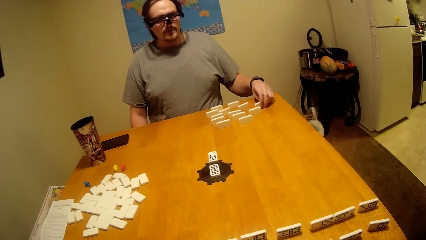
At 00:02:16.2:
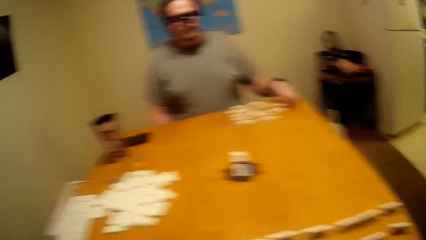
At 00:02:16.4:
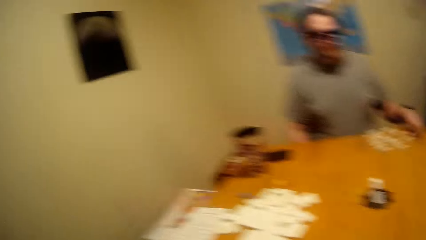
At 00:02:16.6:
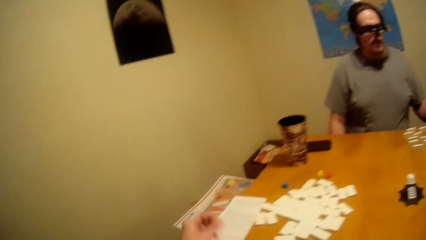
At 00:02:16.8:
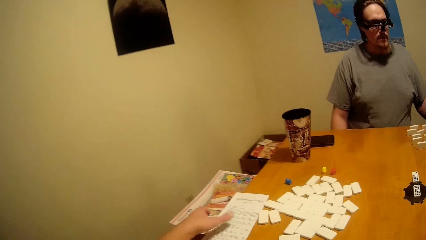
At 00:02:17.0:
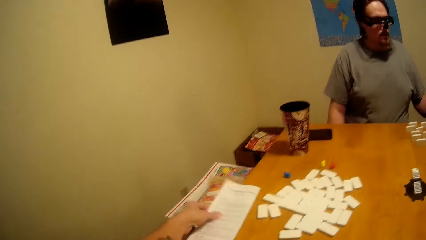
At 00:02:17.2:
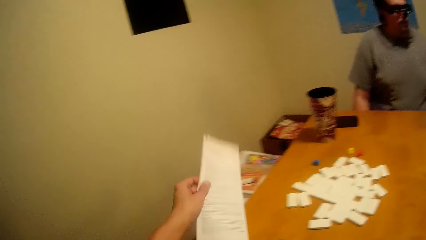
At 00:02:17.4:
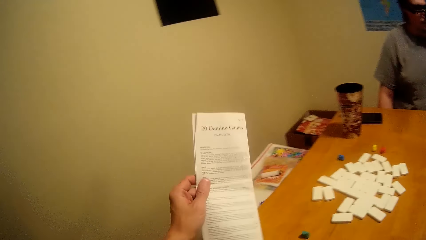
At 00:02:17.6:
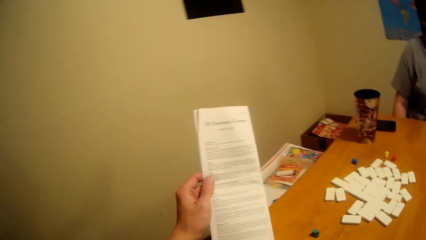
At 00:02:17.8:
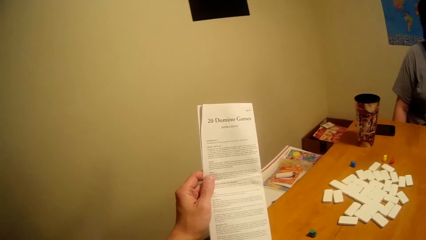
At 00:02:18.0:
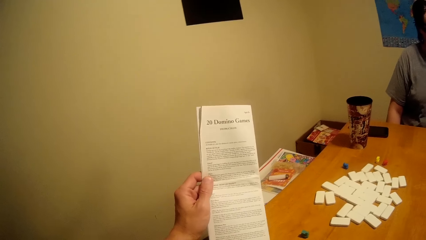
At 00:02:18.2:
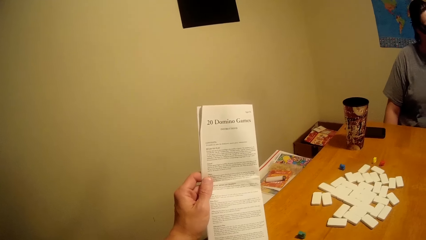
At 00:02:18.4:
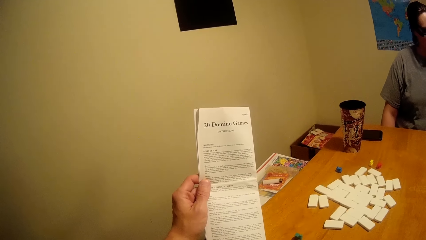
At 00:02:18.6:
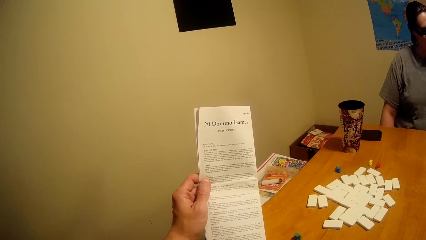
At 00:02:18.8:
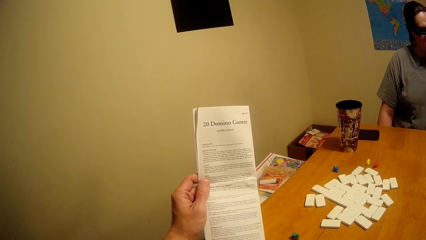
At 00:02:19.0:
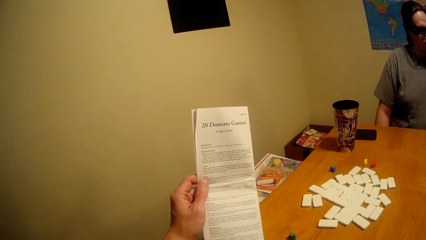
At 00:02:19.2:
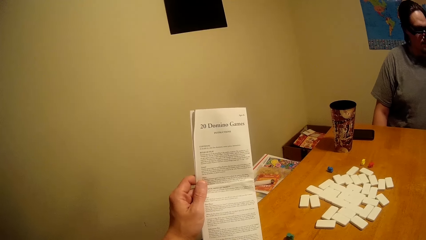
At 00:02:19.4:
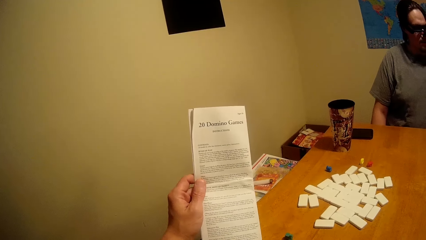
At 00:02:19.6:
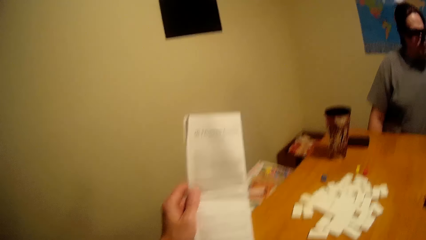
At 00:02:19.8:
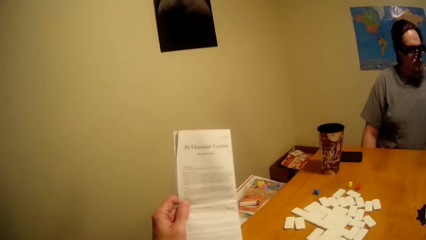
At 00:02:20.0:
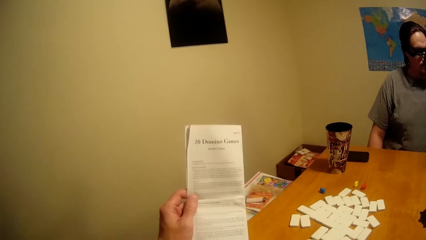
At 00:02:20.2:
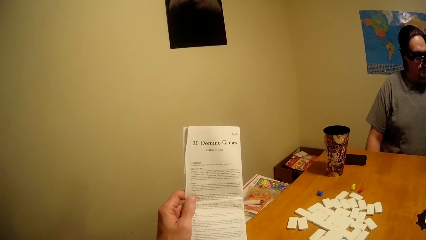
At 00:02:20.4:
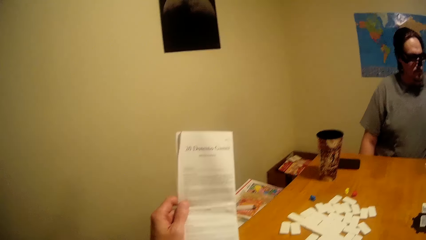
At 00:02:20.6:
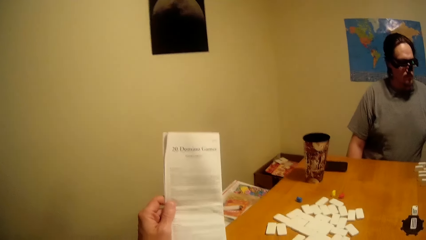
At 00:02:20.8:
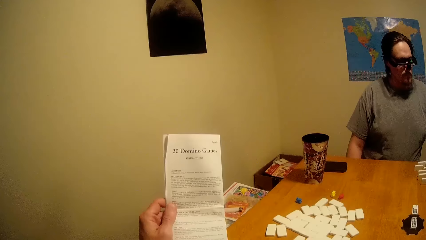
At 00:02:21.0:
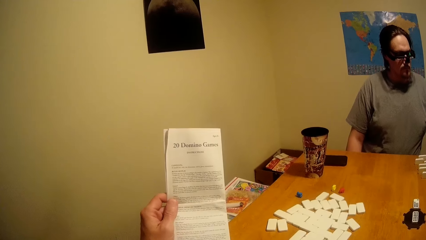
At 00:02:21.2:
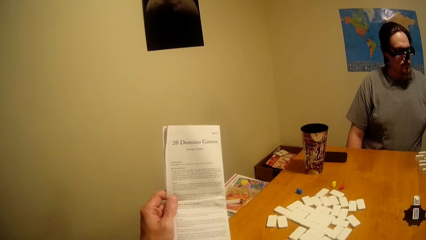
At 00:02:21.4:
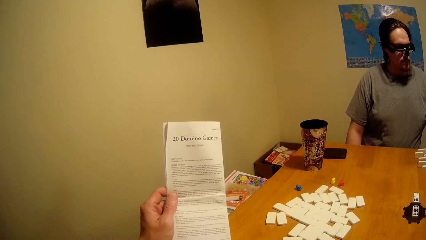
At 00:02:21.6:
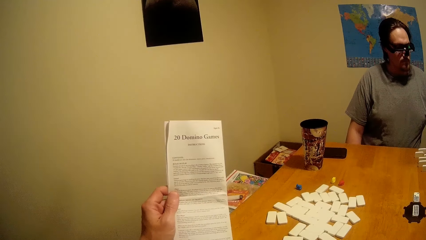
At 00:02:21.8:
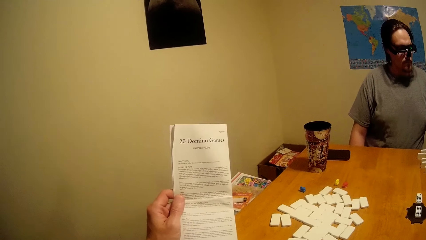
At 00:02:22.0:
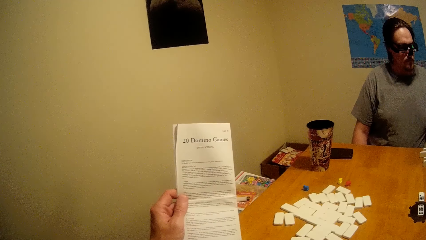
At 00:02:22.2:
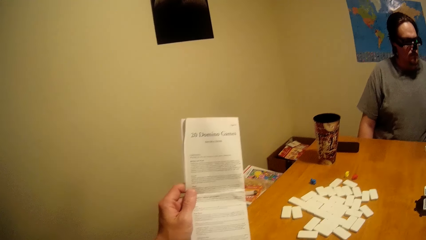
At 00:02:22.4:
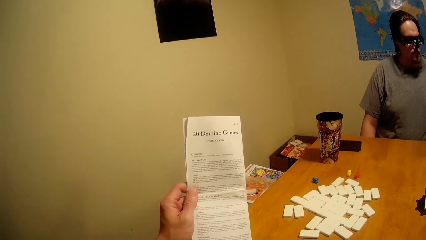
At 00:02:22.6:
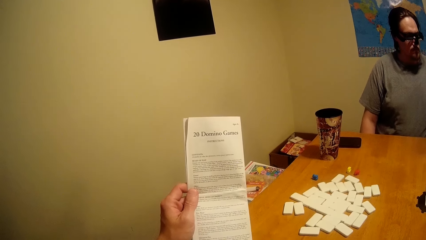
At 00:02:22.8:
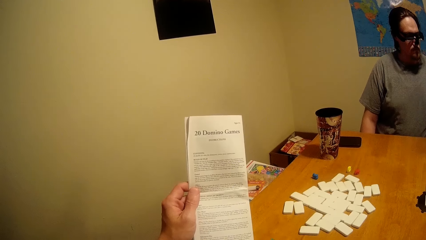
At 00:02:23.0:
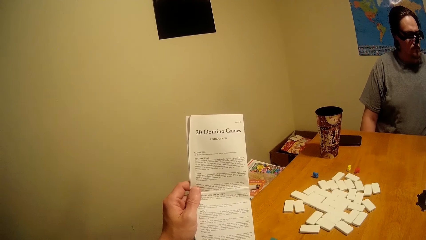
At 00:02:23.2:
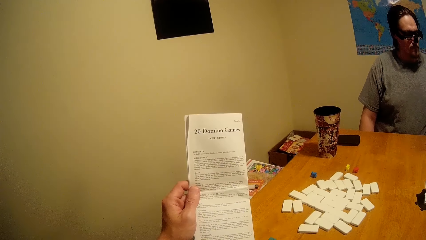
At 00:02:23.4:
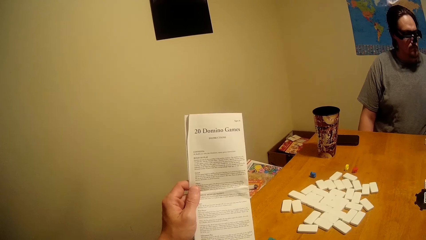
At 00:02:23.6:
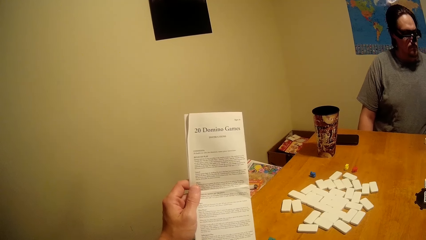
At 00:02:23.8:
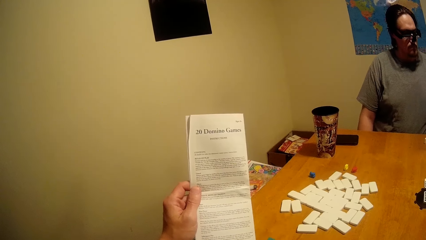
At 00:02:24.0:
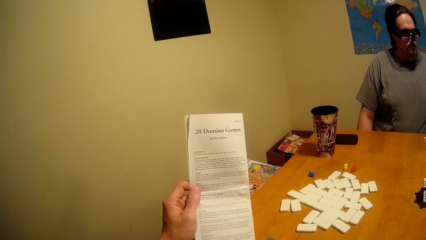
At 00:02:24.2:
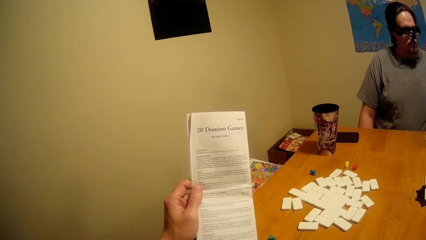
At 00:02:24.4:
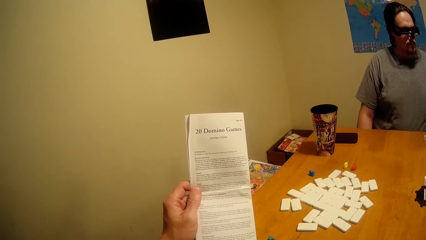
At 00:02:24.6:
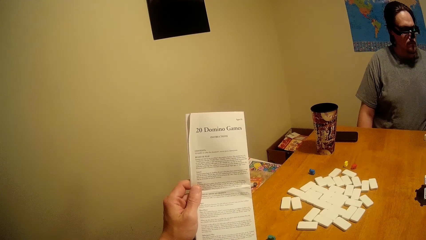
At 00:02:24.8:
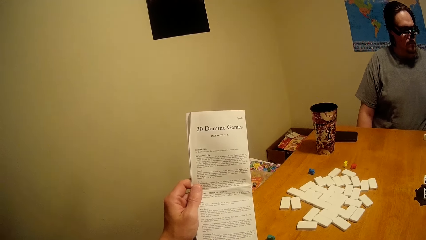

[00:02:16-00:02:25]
The camera wearer picks up the game manual from the table. They read through the manual.

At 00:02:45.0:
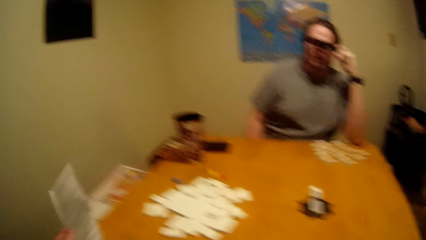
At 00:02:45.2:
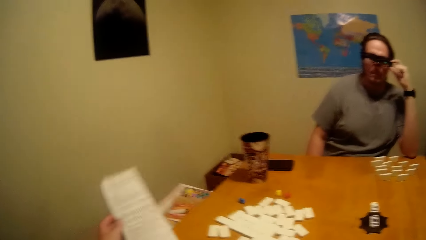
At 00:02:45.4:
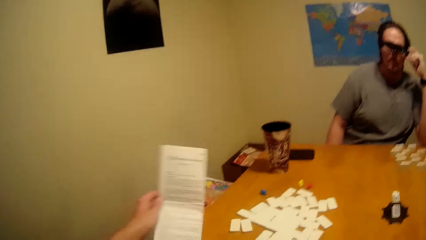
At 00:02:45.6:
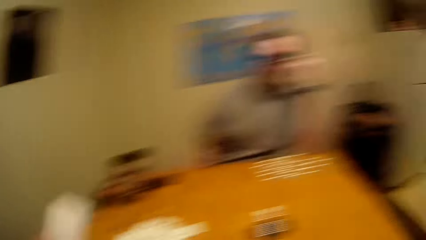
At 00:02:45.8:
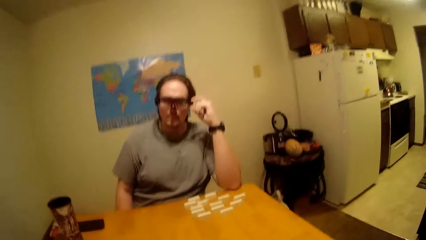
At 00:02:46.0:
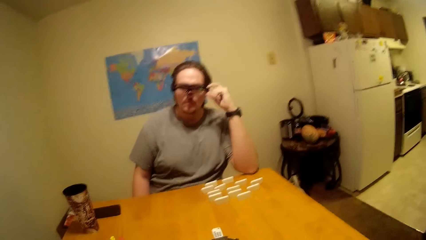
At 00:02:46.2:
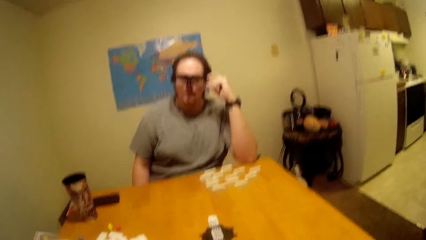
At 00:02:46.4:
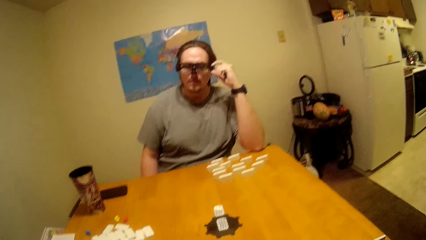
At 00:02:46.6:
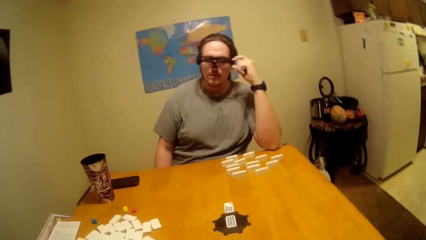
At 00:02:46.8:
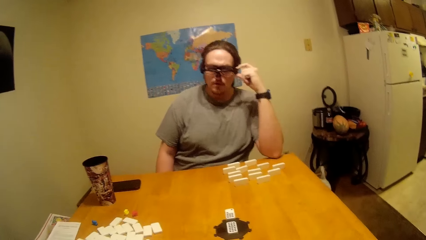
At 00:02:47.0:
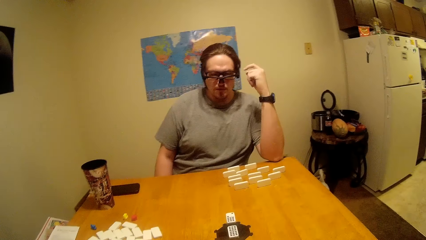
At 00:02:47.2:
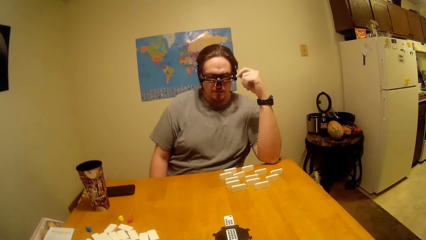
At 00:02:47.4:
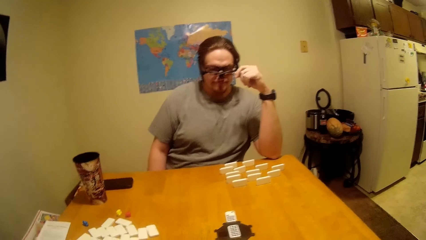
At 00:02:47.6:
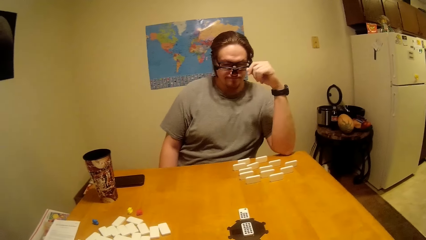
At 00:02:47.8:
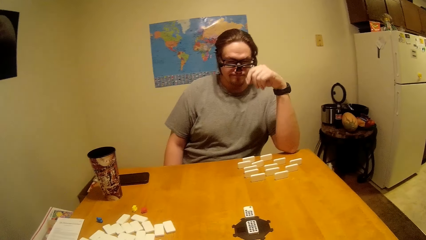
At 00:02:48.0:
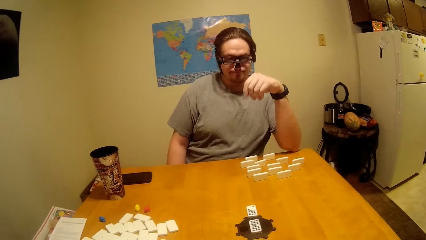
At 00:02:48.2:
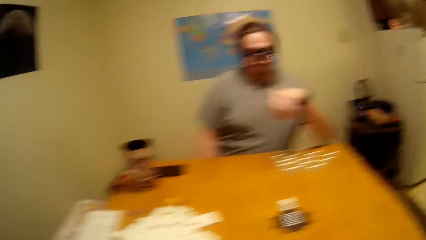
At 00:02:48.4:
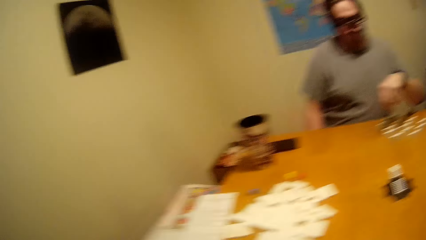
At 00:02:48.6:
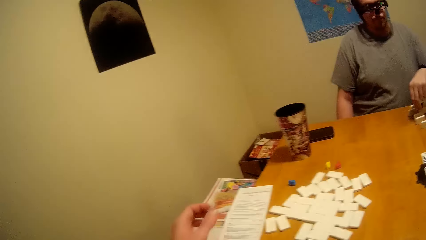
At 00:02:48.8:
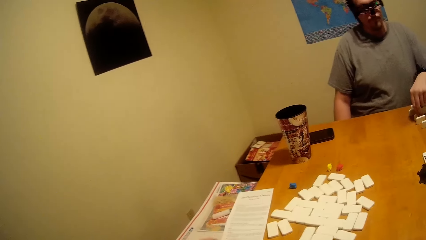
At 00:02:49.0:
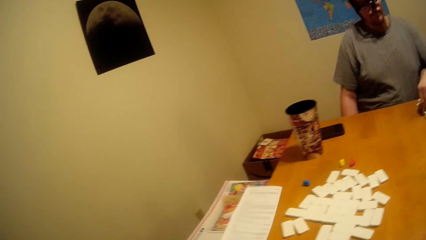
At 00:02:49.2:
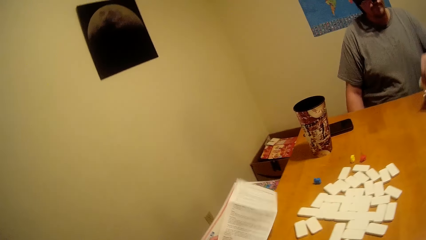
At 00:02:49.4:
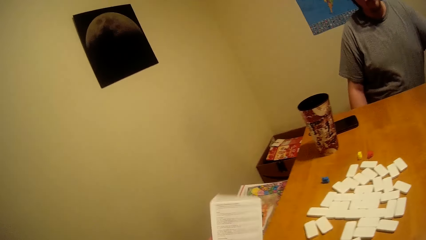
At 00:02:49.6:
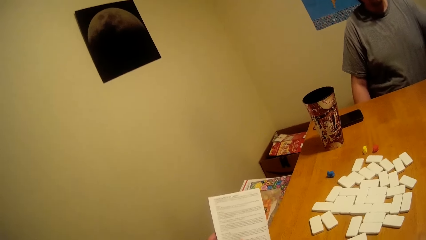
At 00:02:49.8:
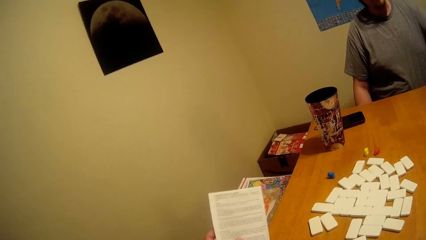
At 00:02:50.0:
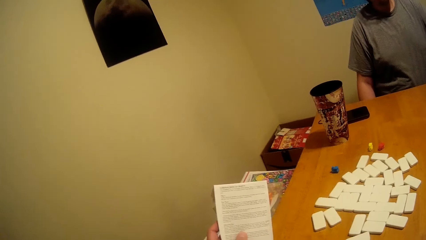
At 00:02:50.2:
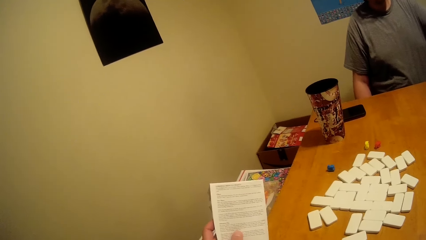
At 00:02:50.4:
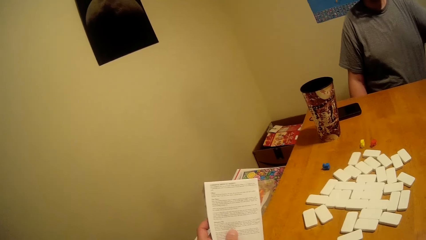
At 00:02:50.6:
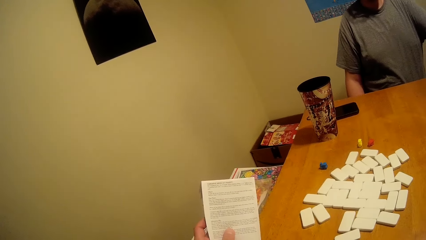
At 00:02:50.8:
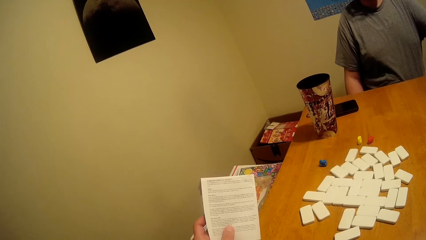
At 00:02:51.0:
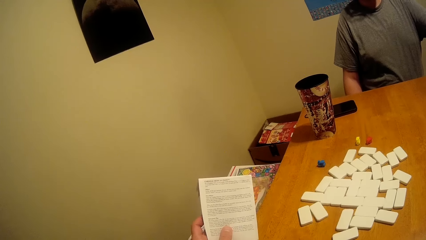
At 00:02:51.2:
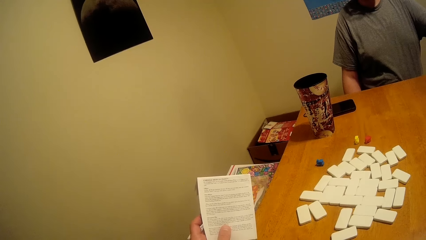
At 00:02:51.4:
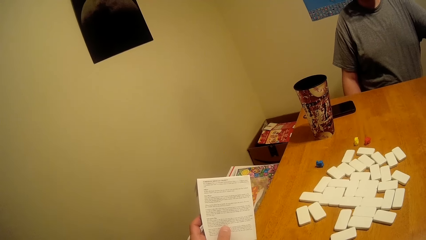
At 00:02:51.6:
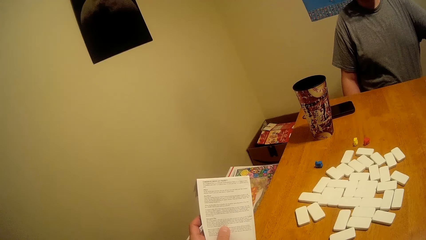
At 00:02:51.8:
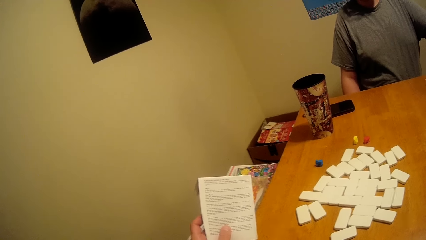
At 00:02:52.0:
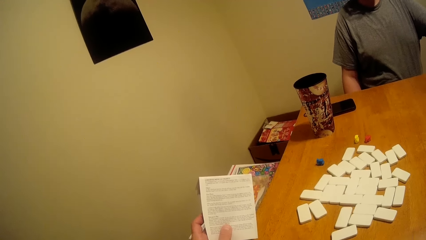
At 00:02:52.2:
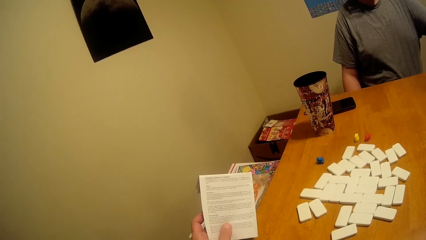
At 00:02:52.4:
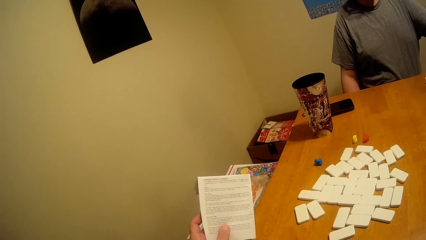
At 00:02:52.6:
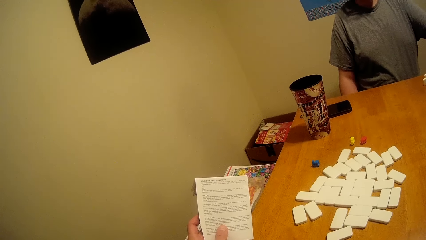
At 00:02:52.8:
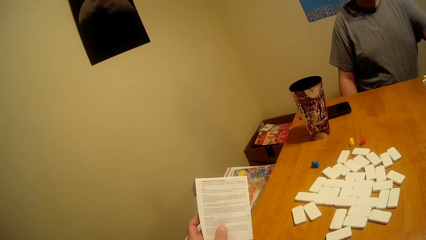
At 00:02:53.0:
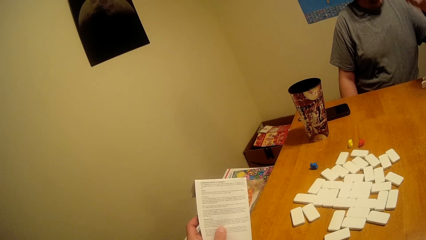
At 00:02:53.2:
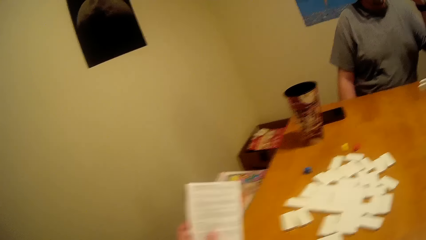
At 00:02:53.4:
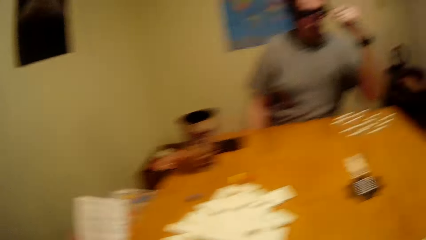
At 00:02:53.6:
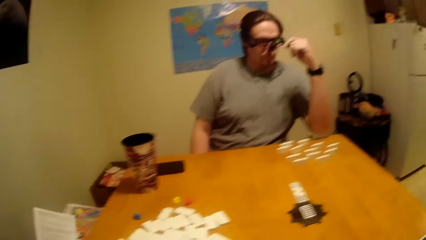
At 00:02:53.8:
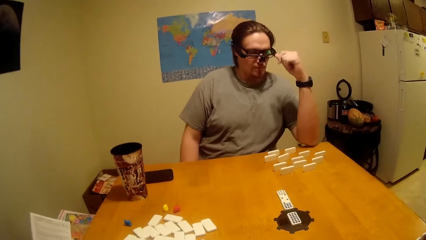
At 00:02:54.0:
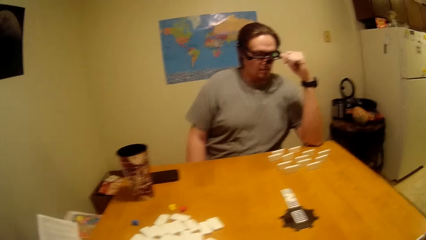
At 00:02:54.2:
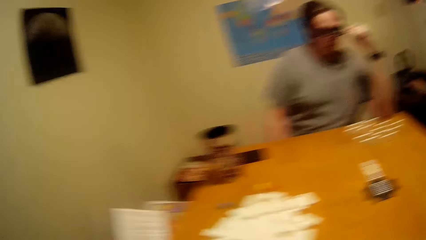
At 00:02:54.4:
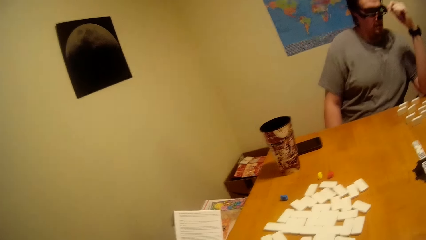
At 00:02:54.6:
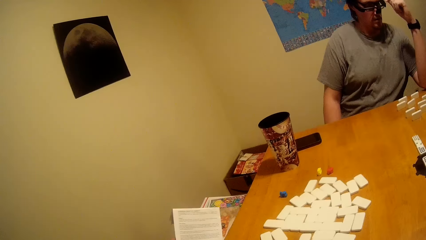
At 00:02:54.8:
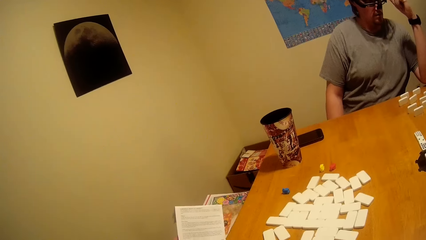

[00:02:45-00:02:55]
The camera wearer puts the manual on the table. They talk to a man. They pick up the game manual. The man puts the dice in a line on the table. The camera wearer reads through the manual.
